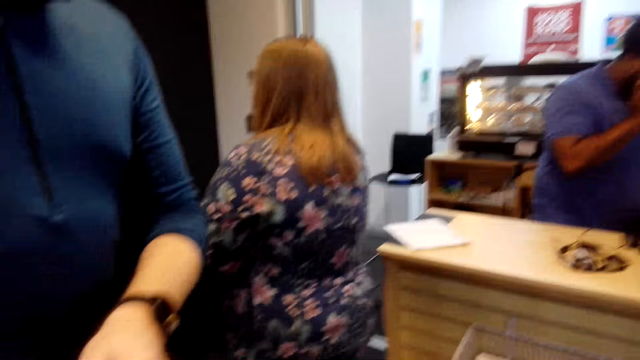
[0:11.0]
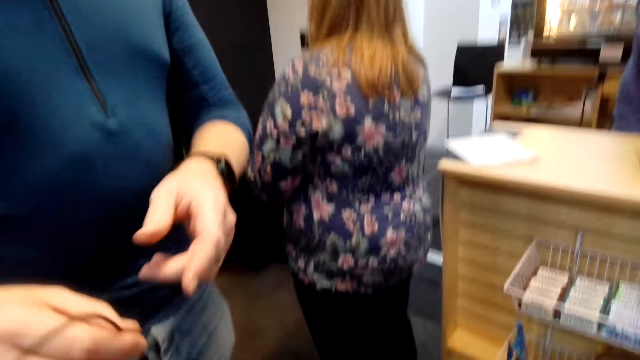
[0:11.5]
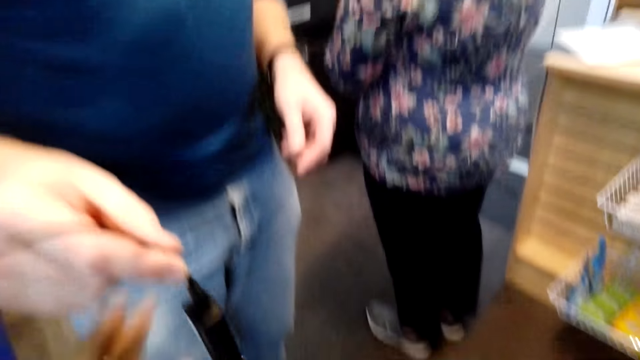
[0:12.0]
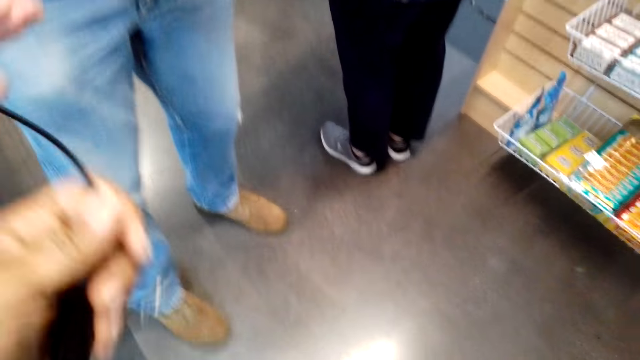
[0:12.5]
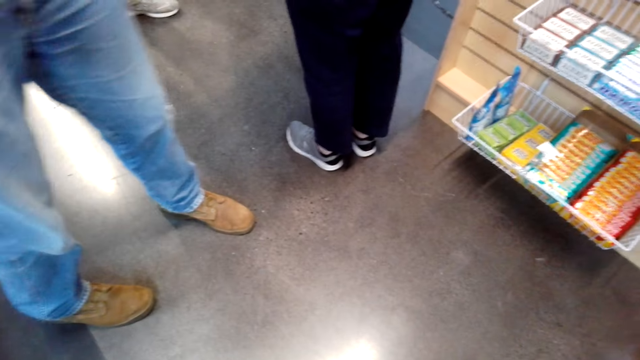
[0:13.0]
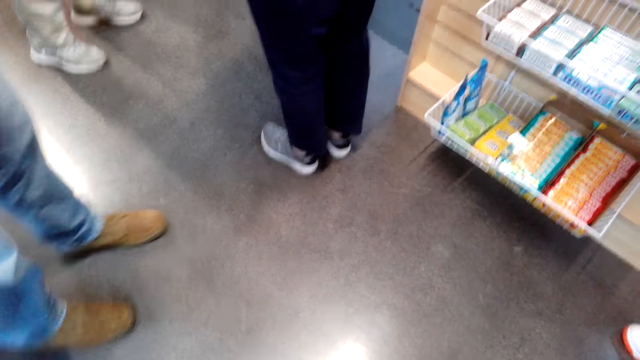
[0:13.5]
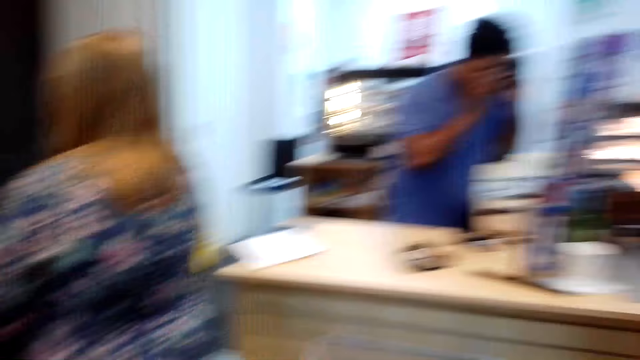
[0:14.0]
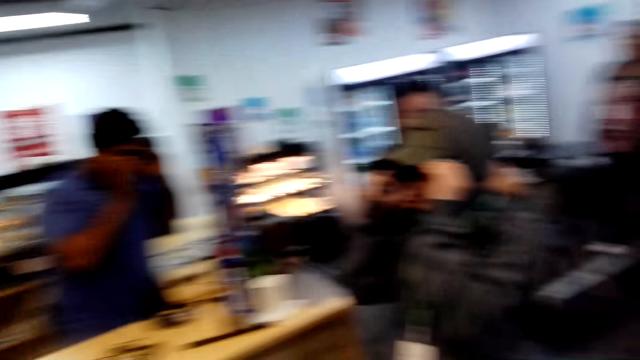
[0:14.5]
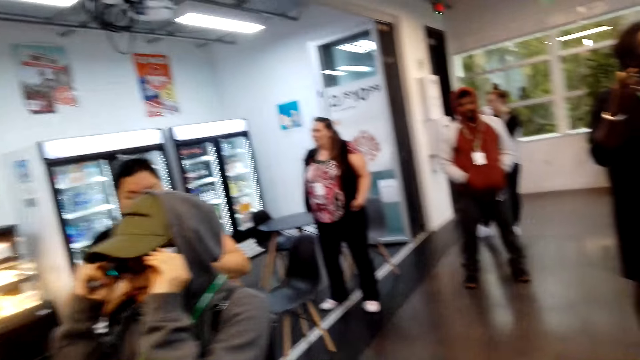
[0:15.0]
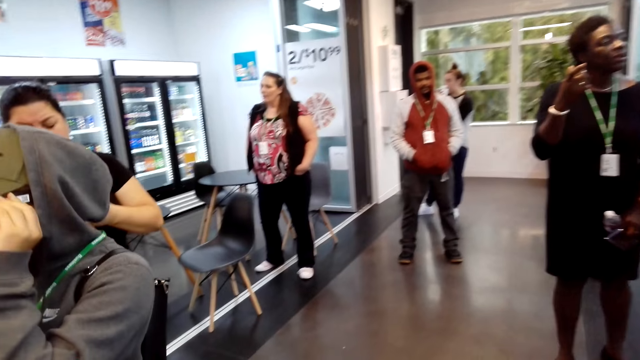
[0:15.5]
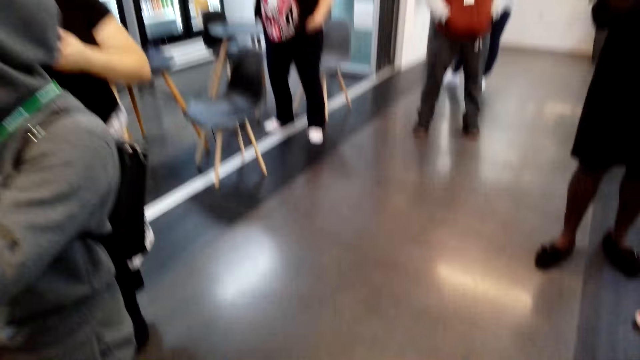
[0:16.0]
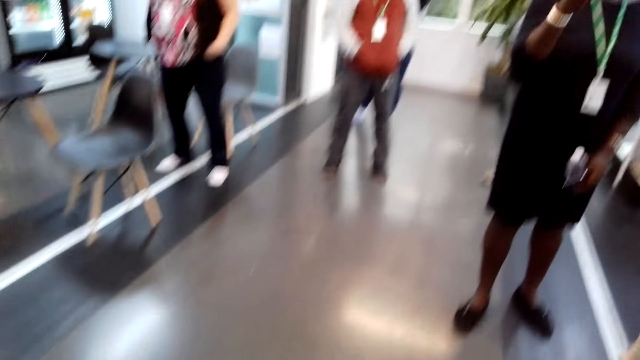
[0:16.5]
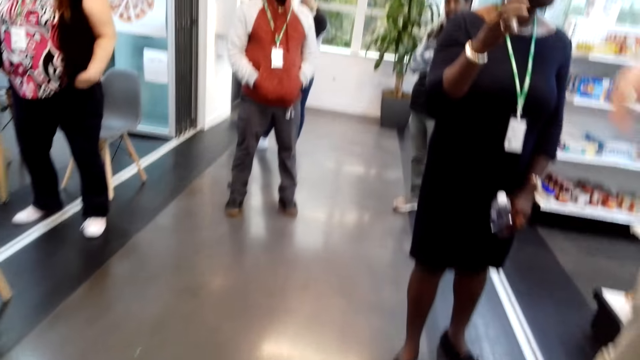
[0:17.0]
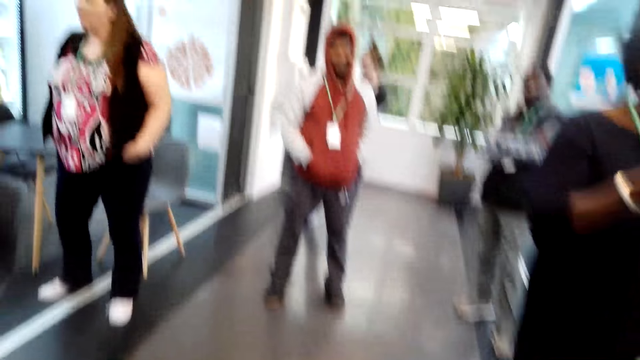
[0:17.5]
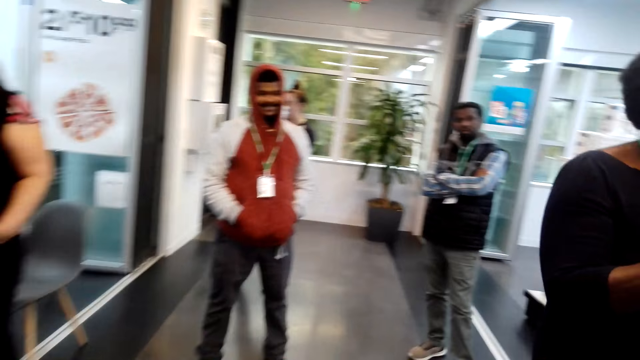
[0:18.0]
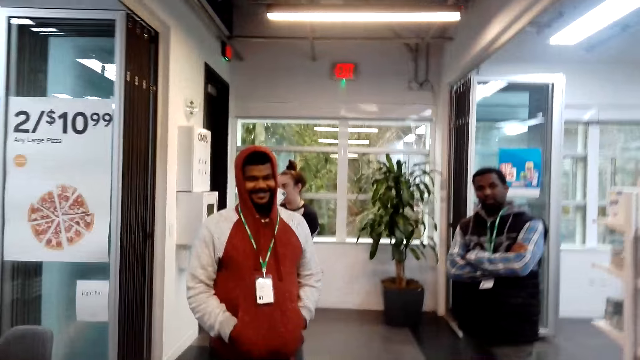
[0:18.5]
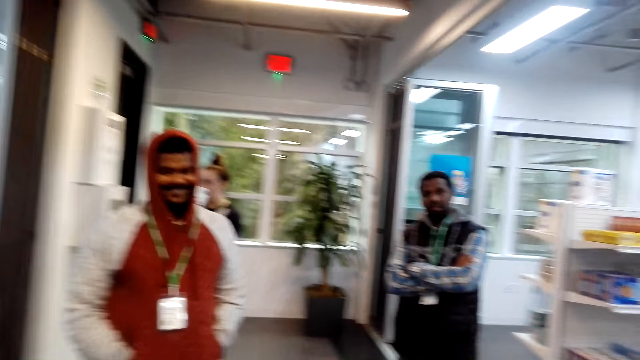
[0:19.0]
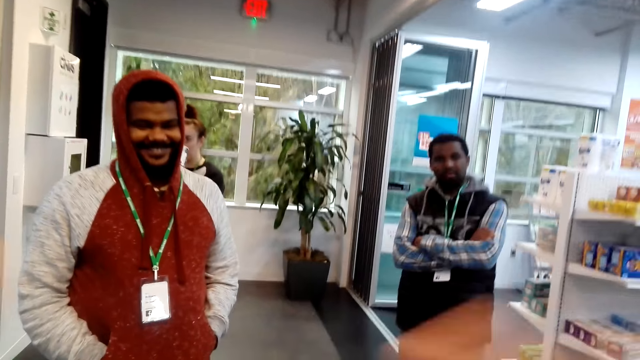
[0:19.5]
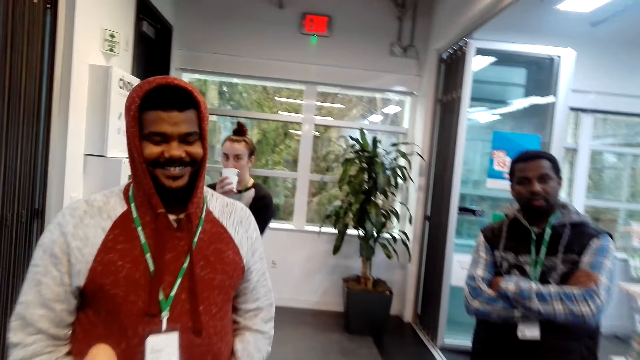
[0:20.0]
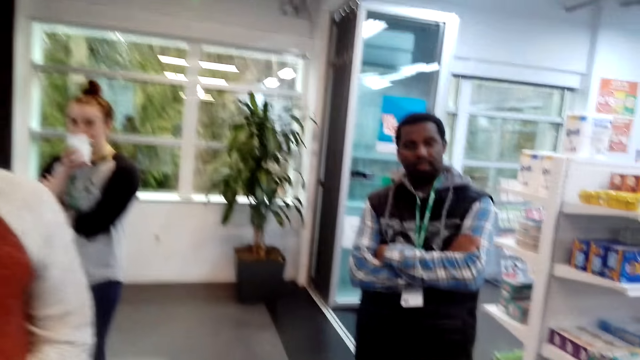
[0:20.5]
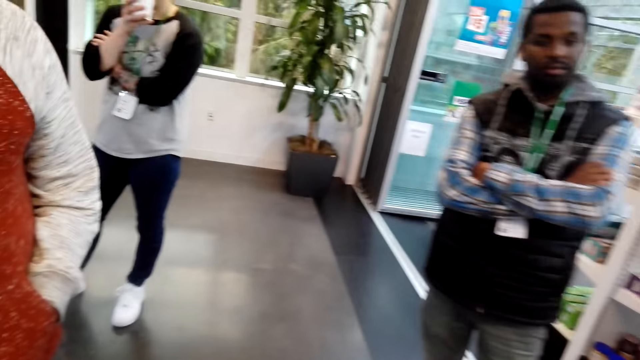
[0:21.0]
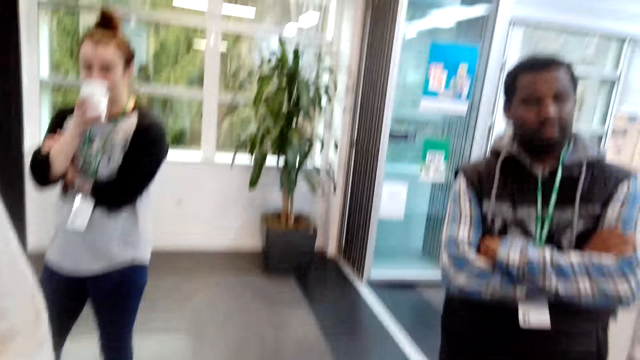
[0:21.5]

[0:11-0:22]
The camera wearer picks up a cable. They walk around the mall. A man stands in the mall.

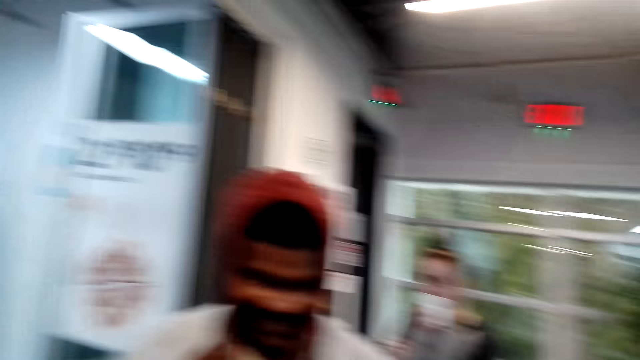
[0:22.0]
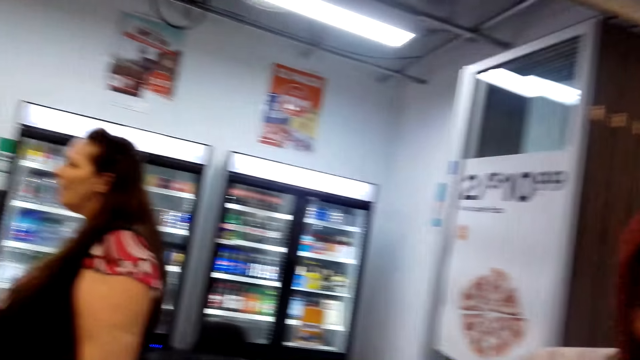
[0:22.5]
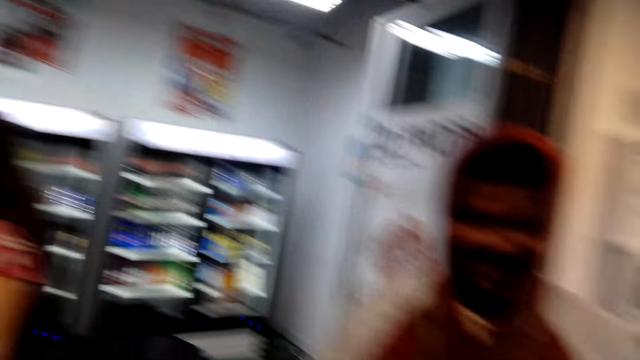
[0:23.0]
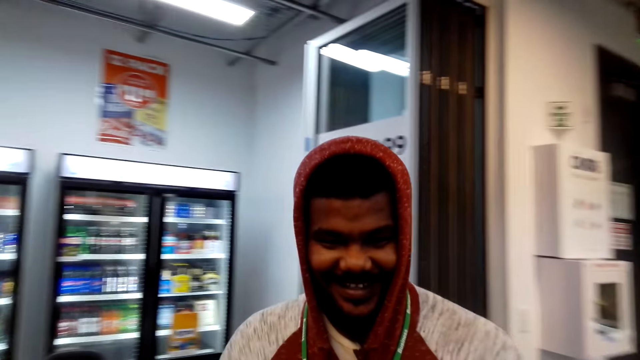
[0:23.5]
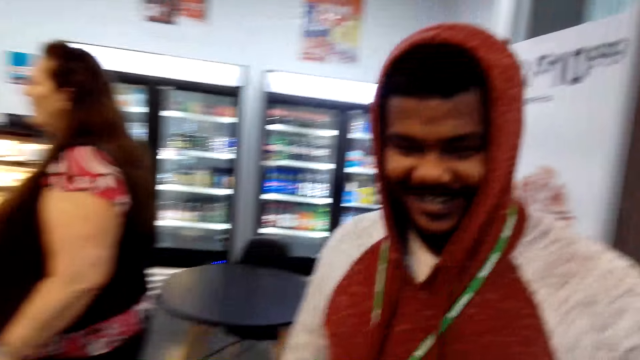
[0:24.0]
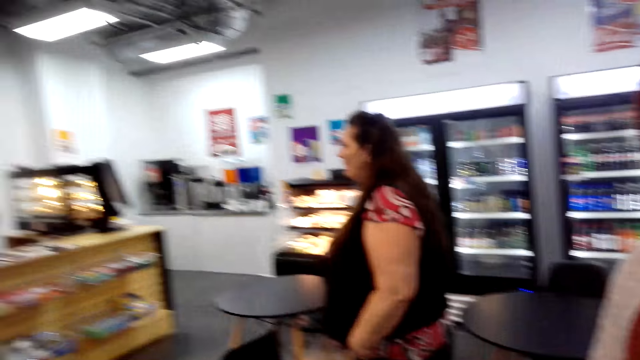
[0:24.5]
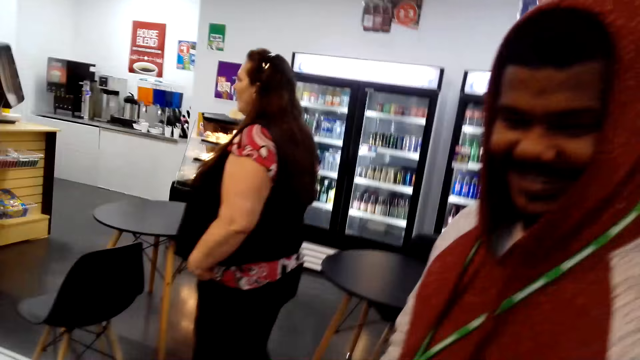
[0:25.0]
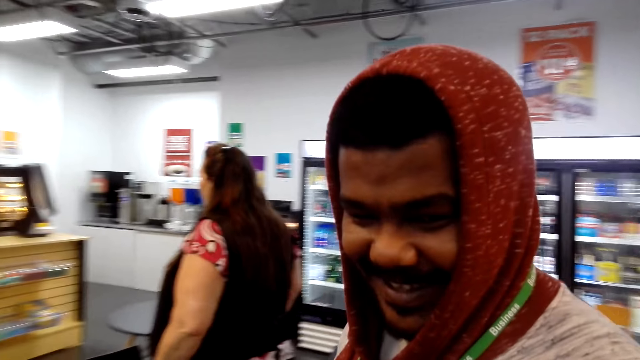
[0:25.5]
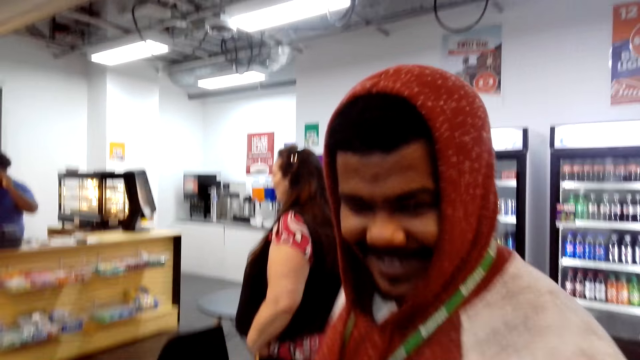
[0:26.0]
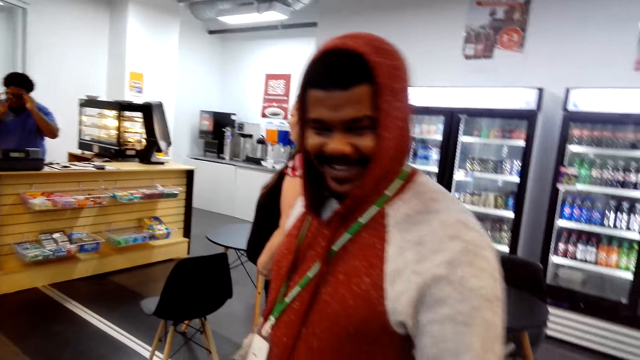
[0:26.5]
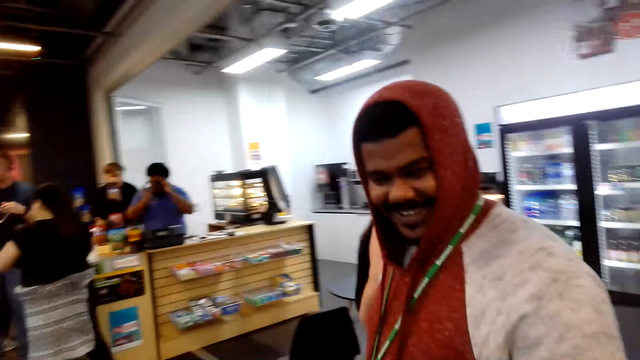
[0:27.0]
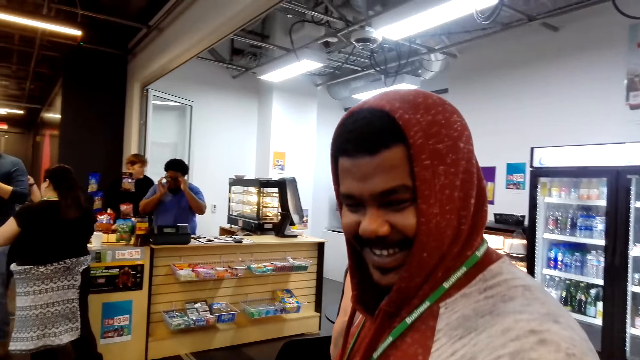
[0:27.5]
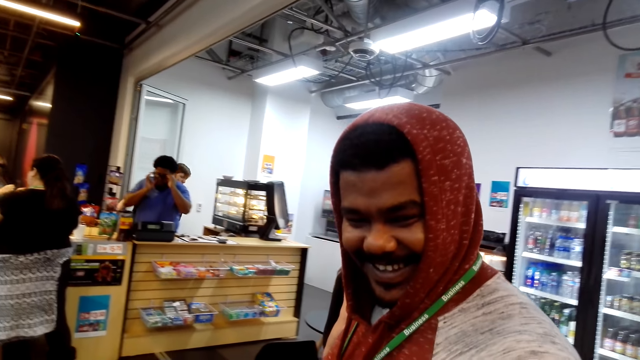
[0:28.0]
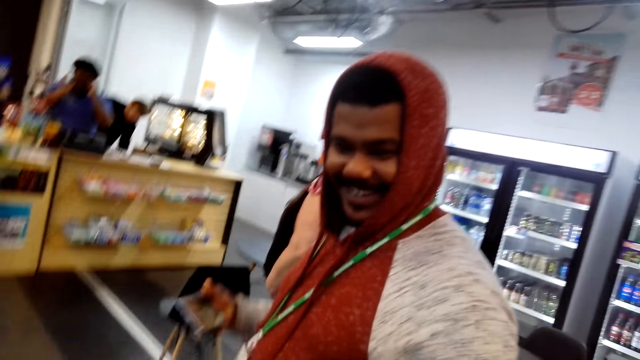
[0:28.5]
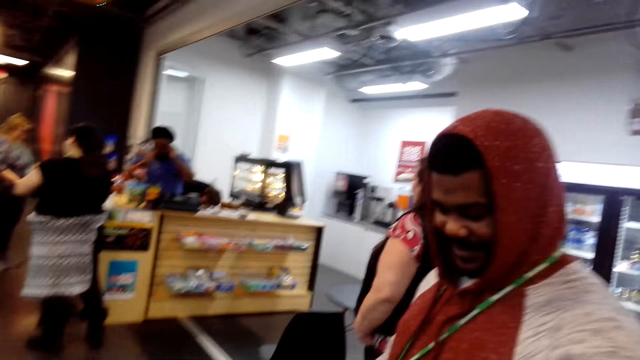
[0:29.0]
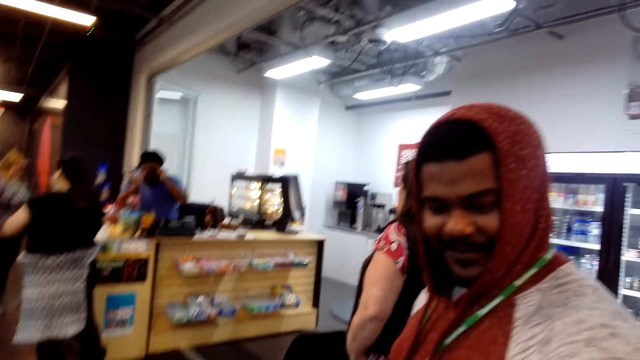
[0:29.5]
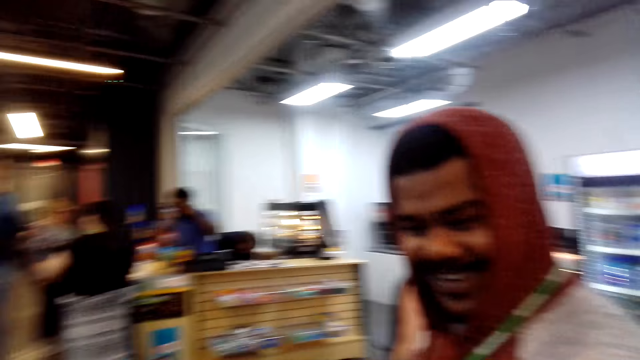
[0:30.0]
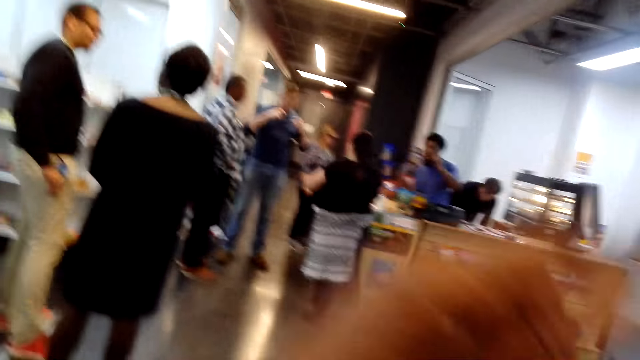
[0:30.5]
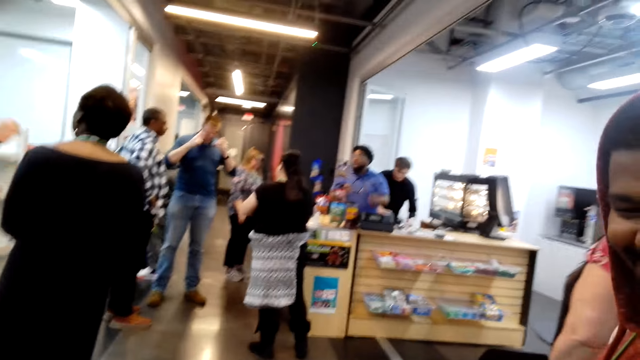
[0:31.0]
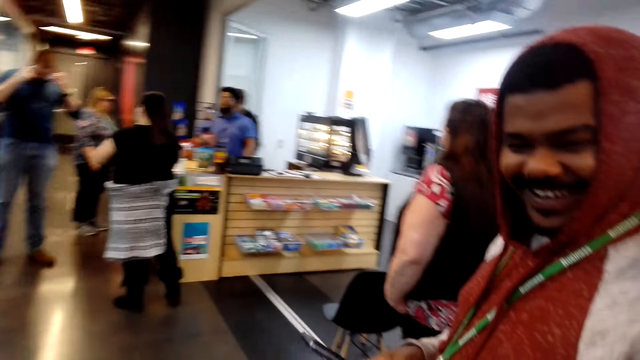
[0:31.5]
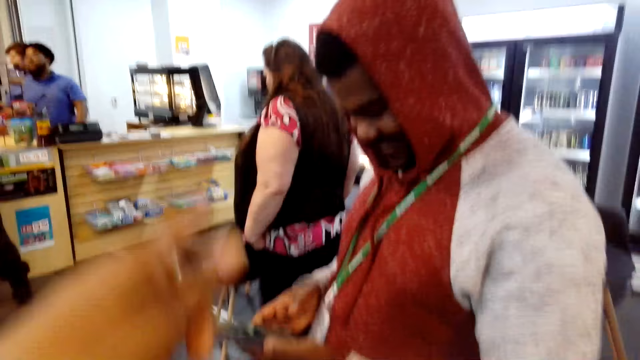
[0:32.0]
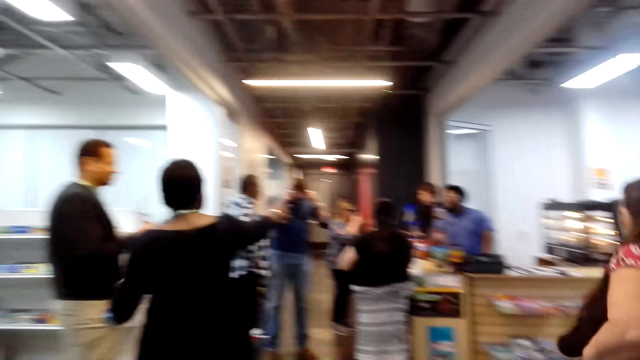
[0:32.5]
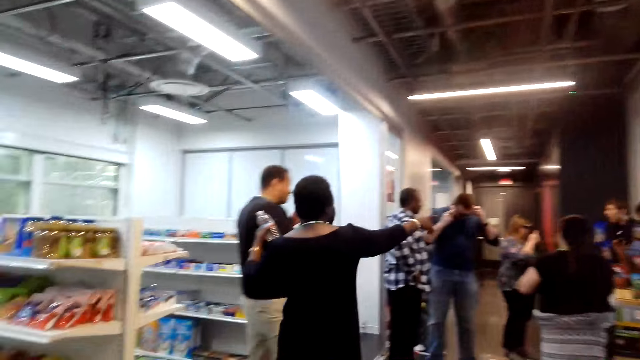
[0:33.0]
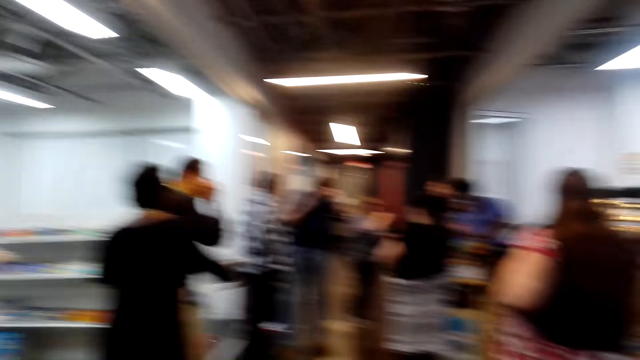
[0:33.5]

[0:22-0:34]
The man stands opposite the camera wearer. The camera wearer converses with the man. They look around. The man picks up his phone. The camera wearer converses with the man.
